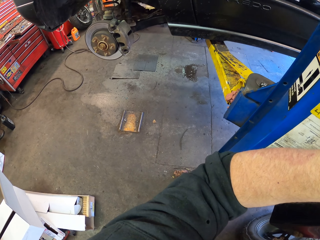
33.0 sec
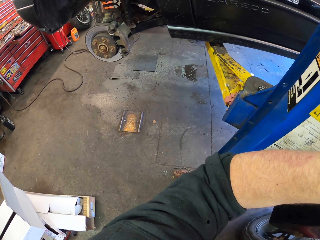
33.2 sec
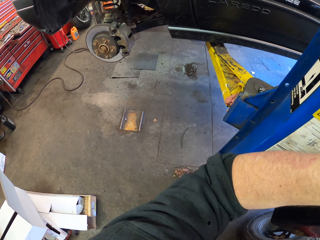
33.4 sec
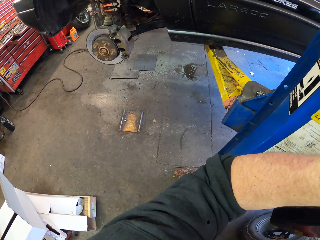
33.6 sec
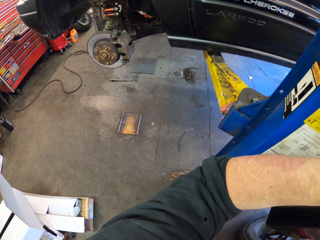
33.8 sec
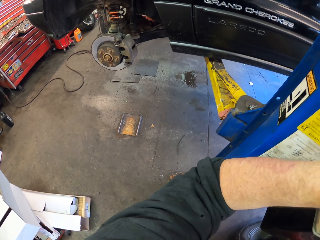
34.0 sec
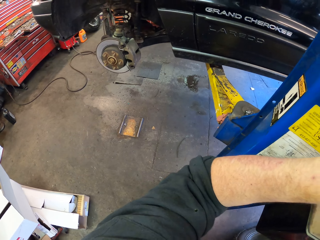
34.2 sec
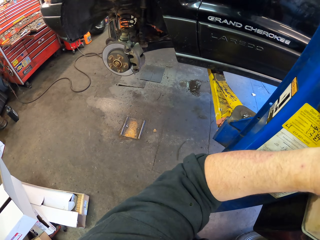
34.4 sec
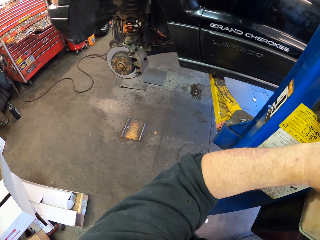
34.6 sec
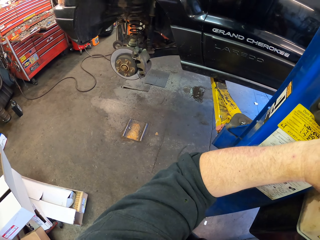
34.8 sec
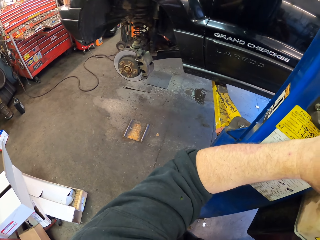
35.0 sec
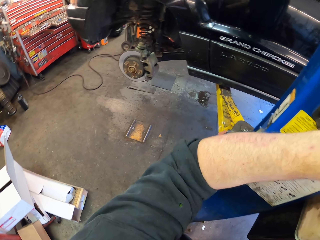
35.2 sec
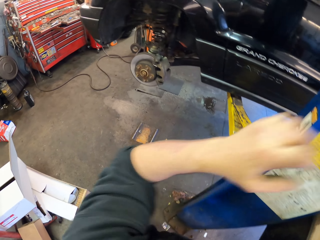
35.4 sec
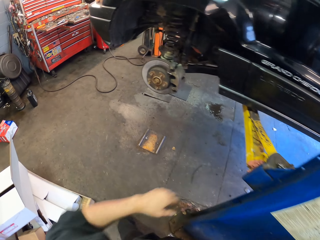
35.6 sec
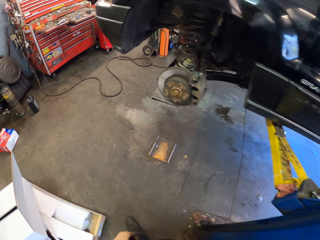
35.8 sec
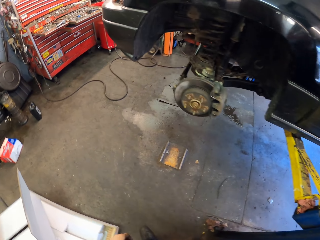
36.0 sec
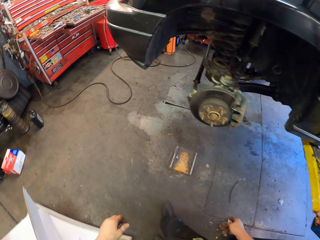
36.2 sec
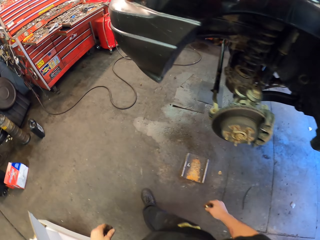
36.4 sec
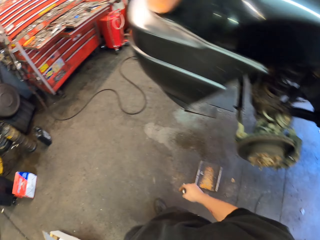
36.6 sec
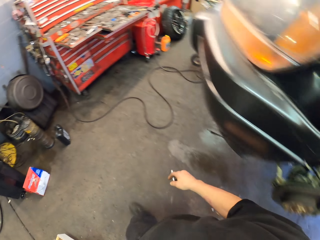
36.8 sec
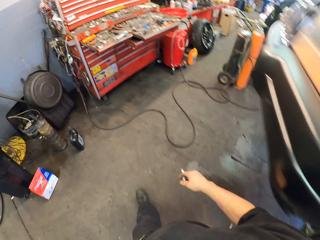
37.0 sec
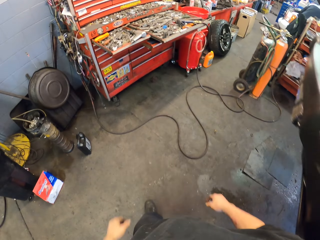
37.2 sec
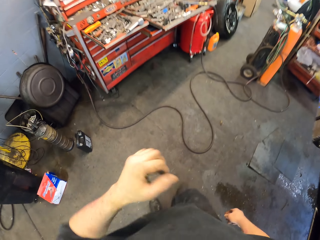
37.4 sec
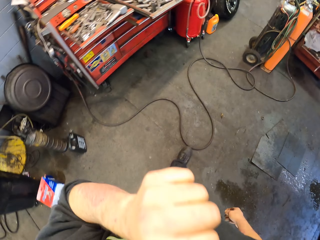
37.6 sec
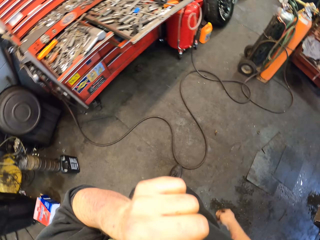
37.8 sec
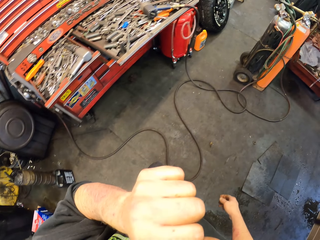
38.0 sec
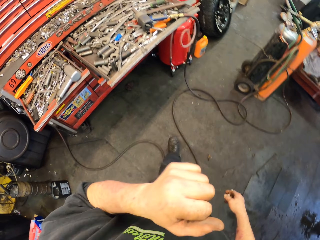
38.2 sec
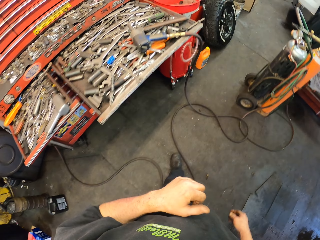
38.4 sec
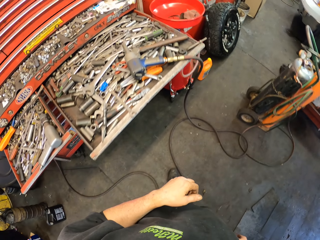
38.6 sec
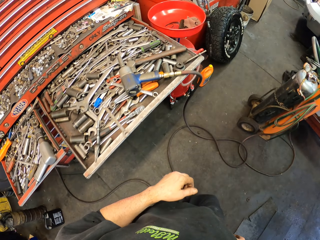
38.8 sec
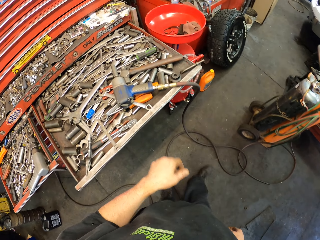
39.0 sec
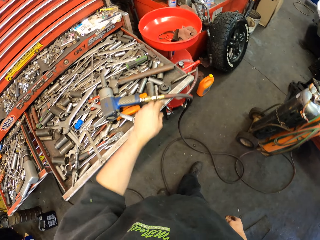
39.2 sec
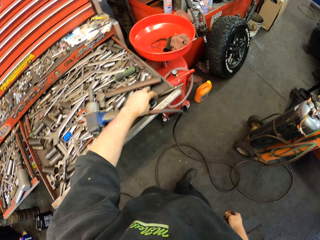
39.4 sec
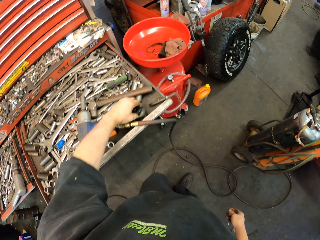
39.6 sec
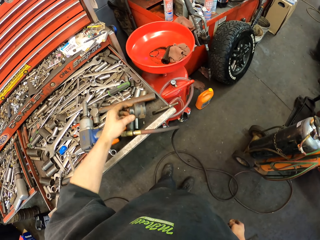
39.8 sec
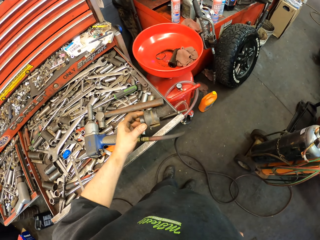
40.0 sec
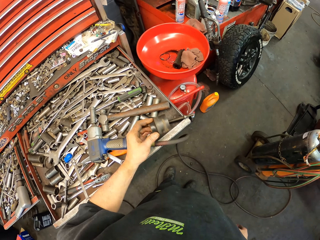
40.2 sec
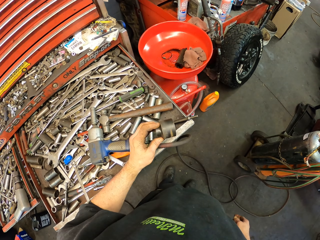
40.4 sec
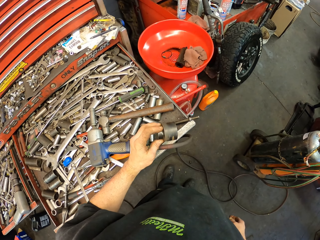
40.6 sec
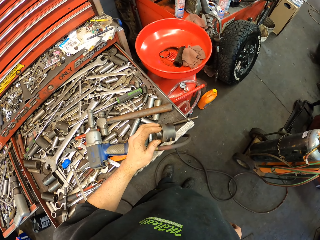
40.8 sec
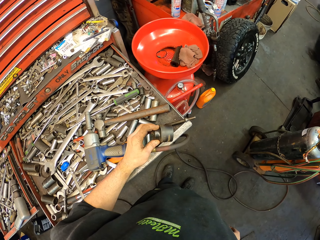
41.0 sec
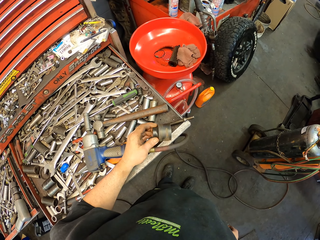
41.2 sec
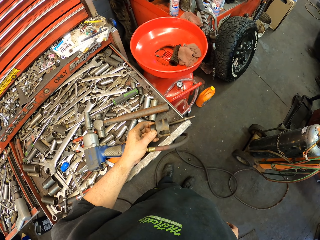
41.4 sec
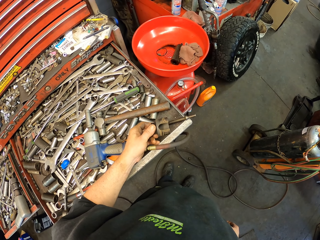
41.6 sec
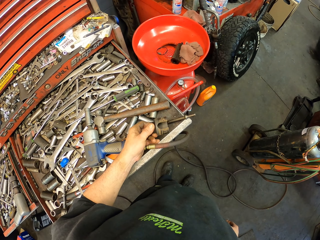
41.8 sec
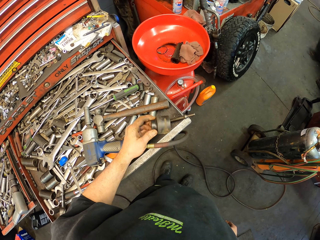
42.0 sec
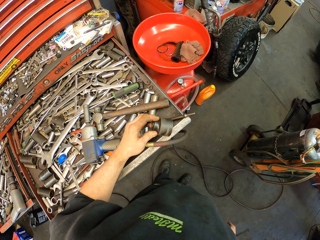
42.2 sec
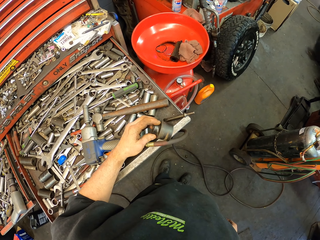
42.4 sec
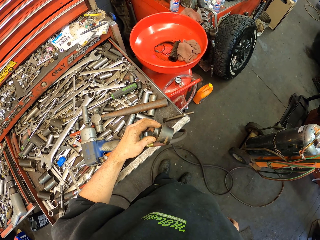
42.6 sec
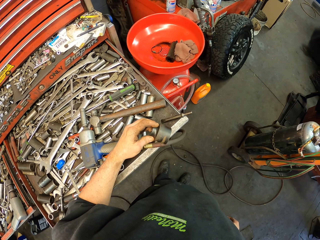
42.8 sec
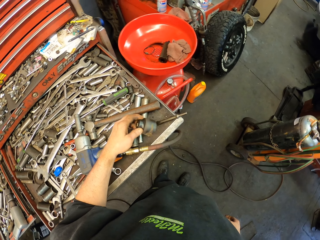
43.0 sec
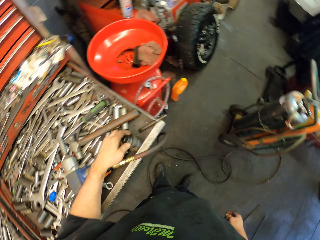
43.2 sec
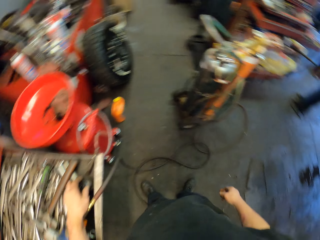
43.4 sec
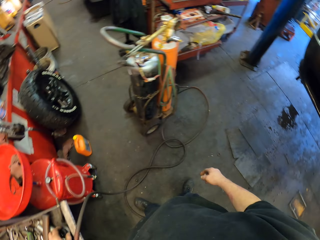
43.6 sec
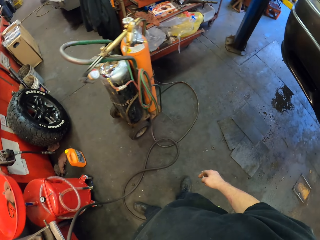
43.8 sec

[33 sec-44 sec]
The camera wearer walks in the garage. He removes his hand from the gear. He walks around. He touches his face with the left hand. He puts his left hand down. He stops walking. He picks up something. He looks at the object.

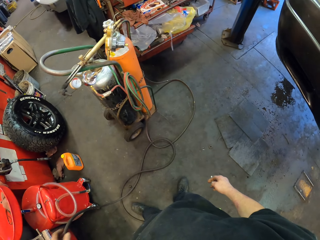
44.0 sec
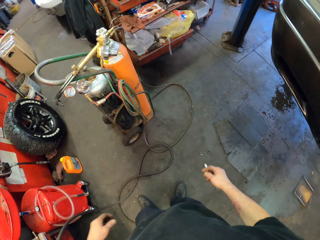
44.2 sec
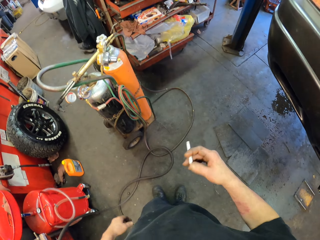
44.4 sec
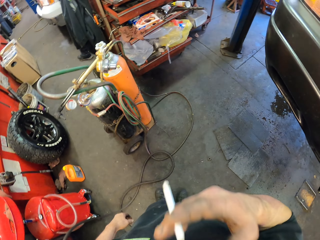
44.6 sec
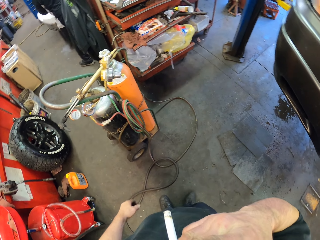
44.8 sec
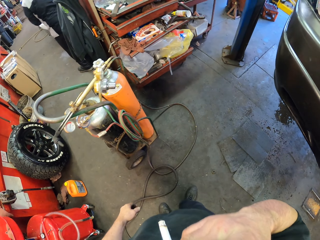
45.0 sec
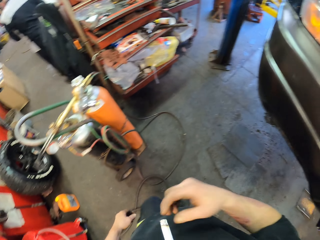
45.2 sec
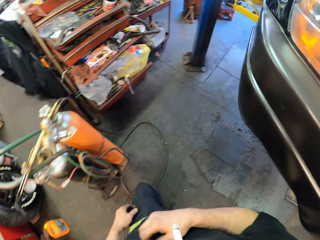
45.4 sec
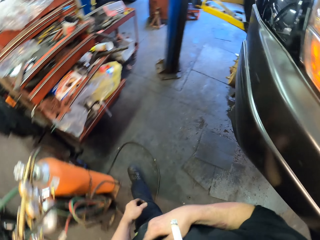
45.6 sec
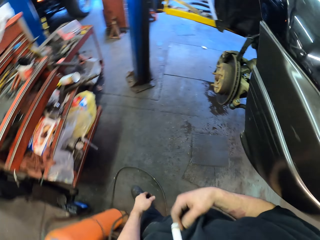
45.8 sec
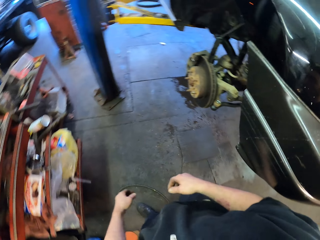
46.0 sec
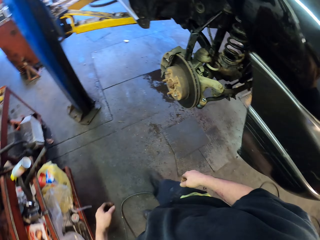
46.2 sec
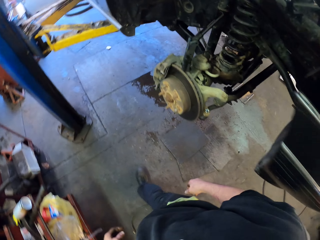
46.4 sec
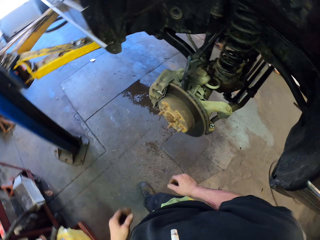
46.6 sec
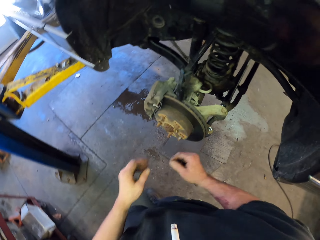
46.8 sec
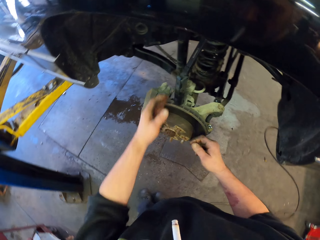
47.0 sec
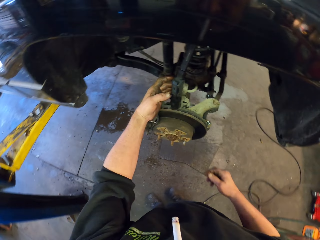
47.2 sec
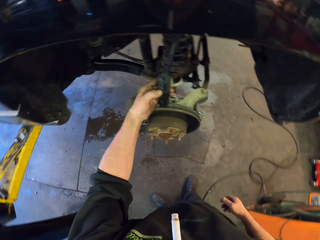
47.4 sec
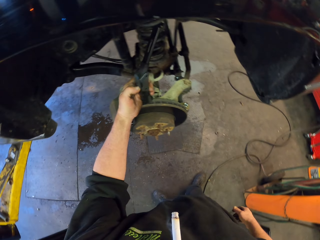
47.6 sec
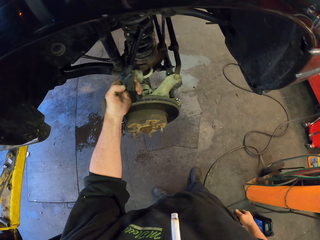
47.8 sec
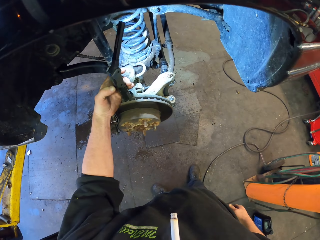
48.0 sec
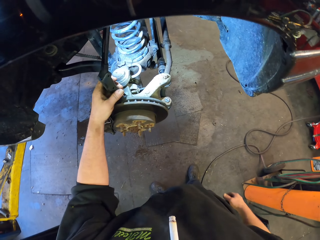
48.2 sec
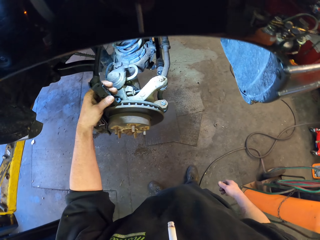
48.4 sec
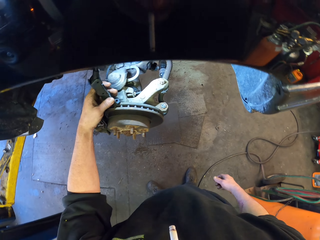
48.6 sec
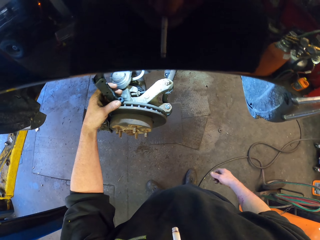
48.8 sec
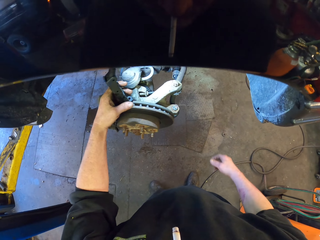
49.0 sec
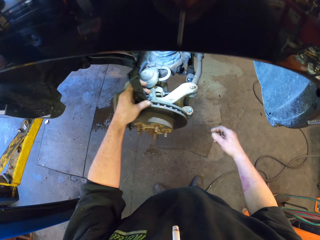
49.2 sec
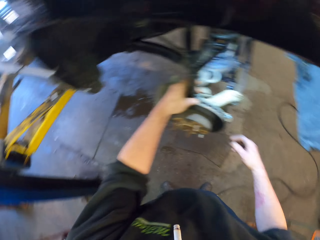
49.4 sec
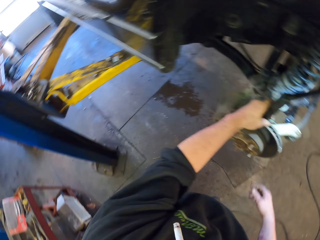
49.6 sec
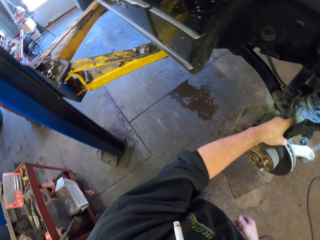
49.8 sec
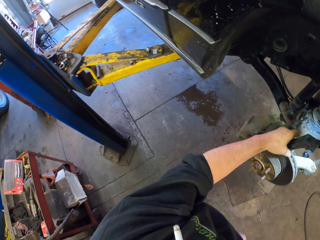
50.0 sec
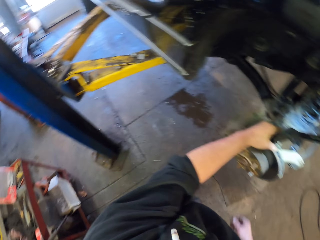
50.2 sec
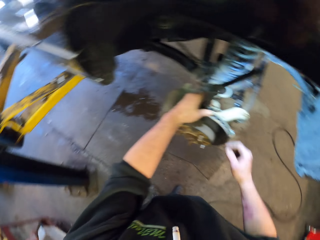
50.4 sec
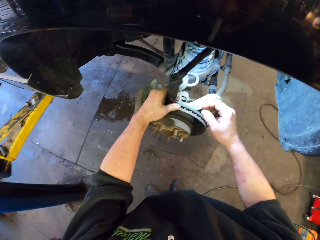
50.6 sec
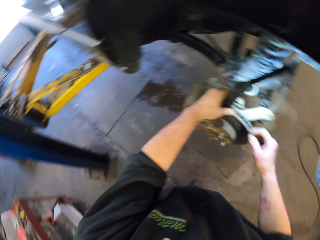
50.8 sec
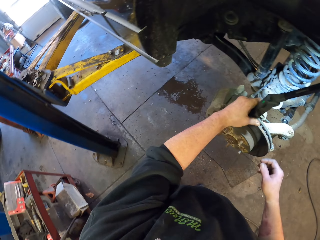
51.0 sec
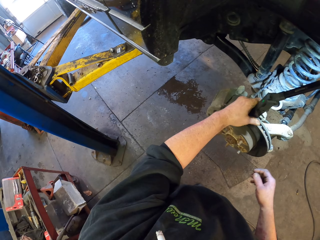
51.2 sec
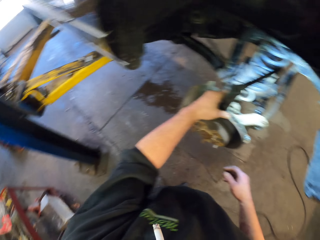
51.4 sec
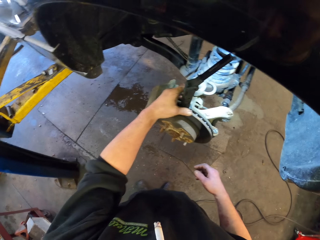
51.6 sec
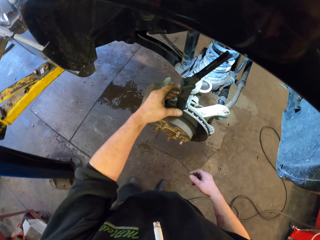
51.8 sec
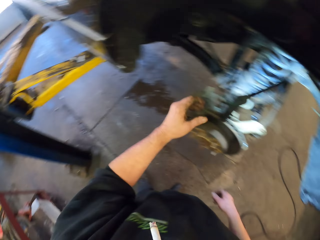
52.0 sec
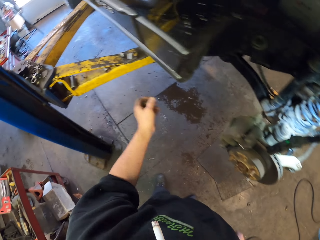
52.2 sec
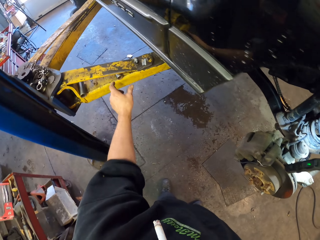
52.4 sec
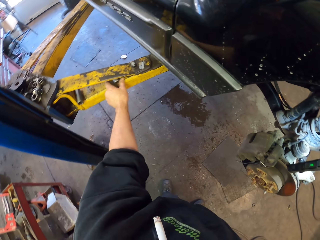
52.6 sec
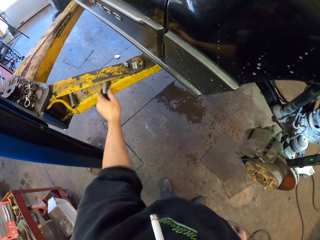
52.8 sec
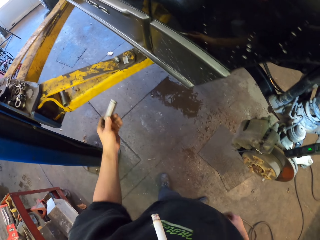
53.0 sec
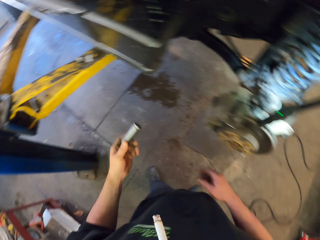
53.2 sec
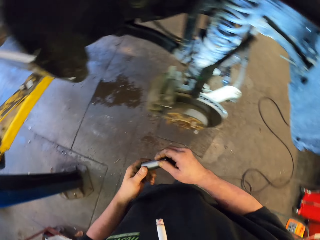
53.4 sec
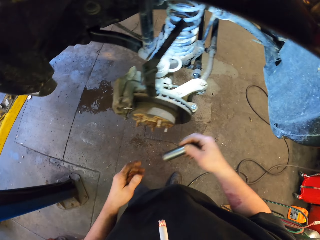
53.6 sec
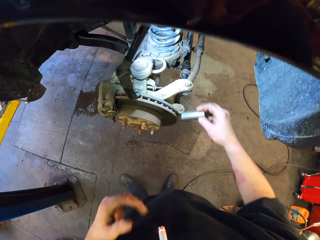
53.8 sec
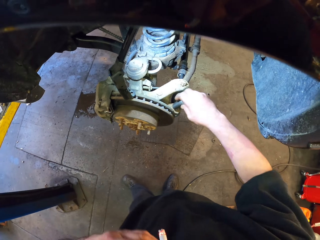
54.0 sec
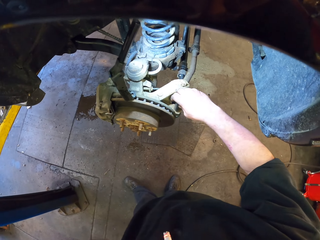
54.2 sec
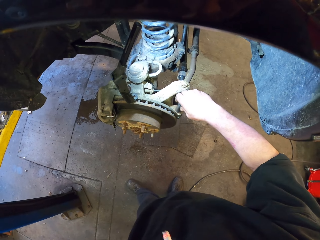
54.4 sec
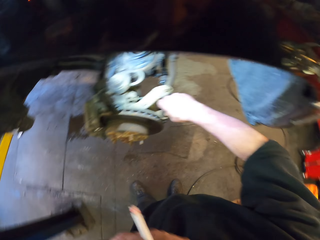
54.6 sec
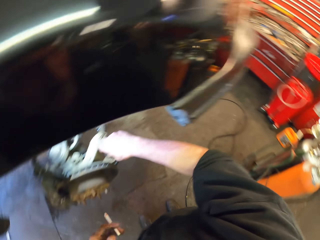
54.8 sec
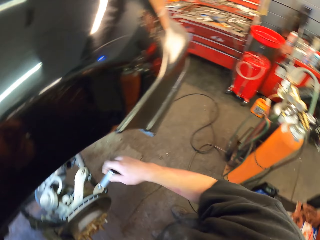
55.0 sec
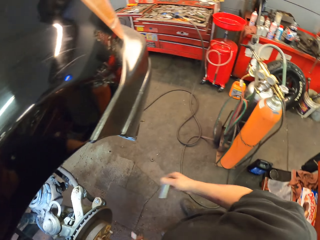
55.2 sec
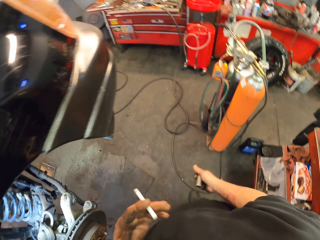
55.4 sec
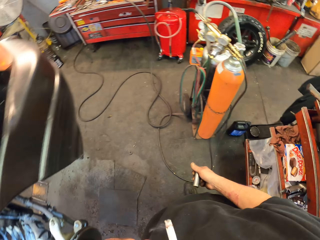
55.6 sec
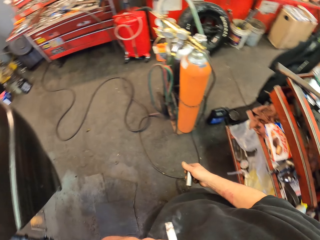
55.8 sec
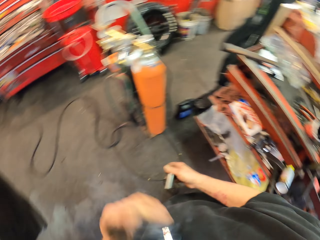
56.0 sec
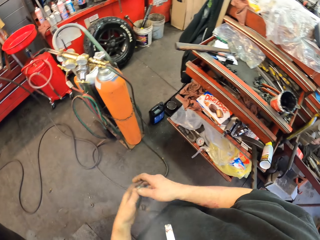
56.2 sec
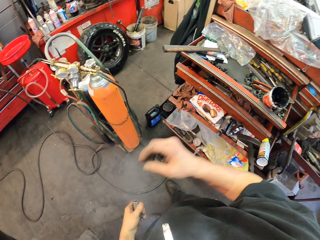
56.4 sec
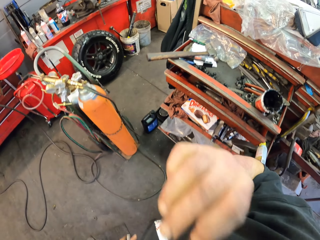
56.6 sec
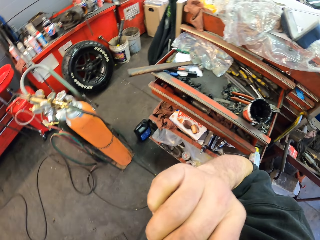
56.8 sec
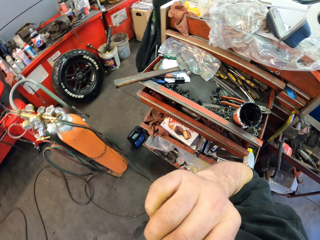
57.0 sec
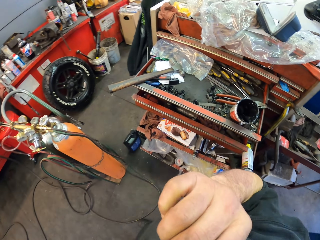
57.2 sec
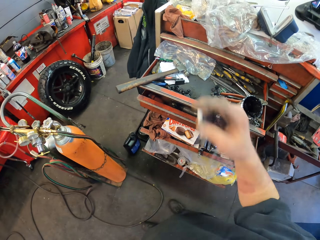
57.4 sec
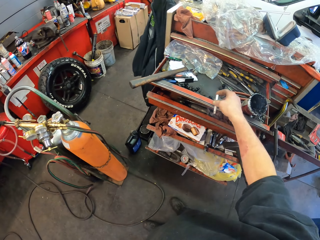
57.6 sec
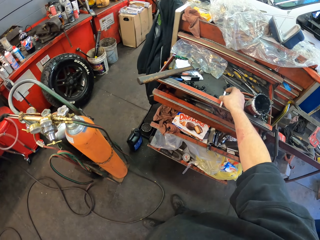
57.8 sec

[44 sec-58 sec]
The camera wearer puts down something. He turns back. He puts a cigarette to his mouth. He walks around the garage. He stops walking. He turns on the portable magnetic light. He looks around. He picks up a nut remover. He grabs a lug nut. He puts the lug nut remover in a nut. He removes the cigarette from the mouth with his left hand. He removes the nut remover from the nut. He turns back. He puts the cigarette in his mouth with the left hand. He drops the nut remover from the right hand to the left hand. He removes the cigarette from his mouth with the right hand.
